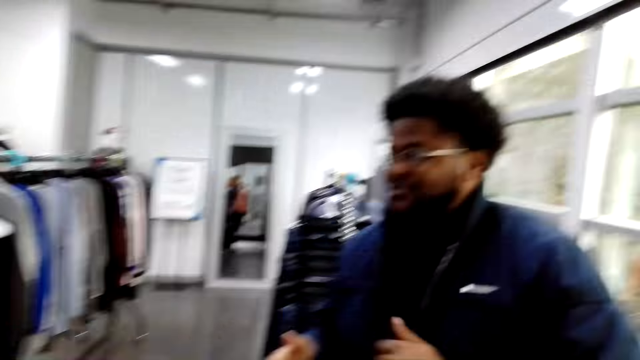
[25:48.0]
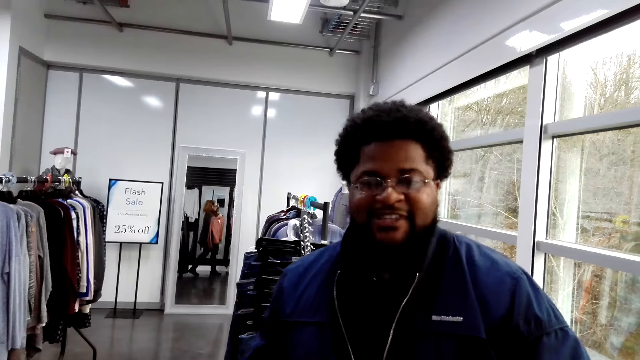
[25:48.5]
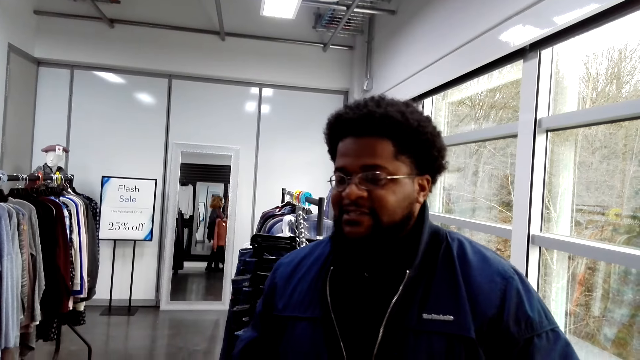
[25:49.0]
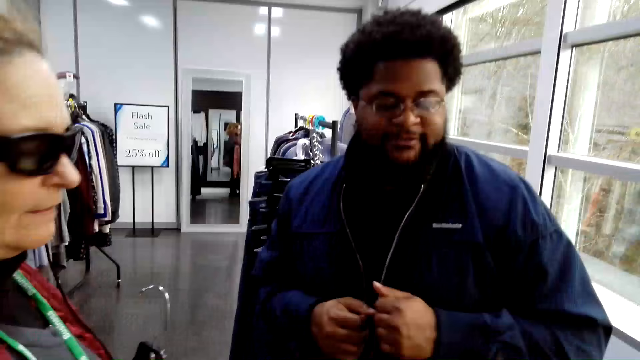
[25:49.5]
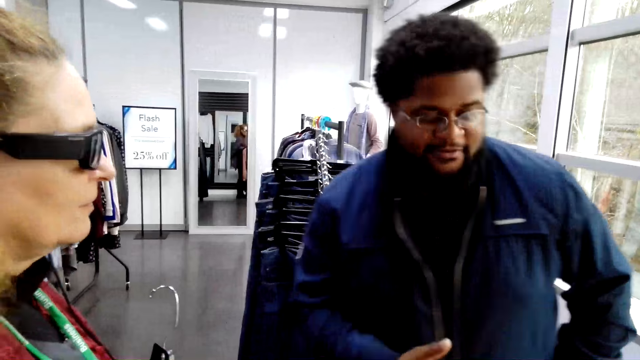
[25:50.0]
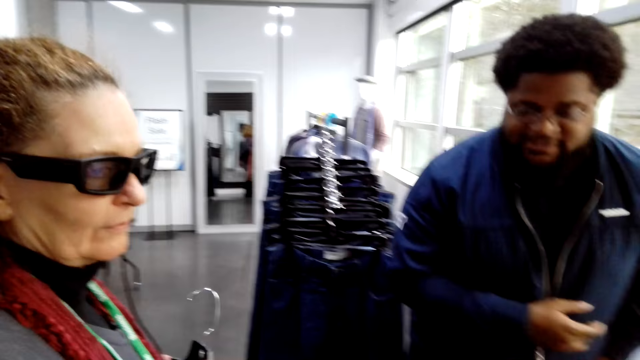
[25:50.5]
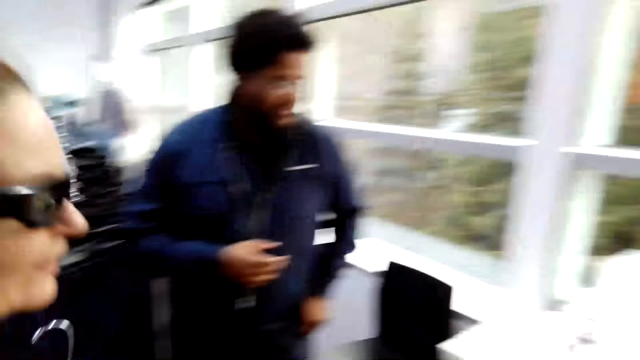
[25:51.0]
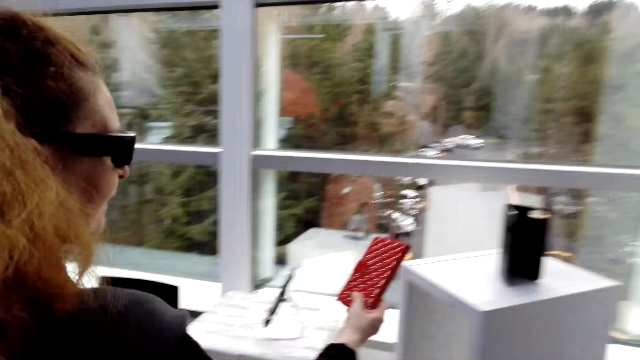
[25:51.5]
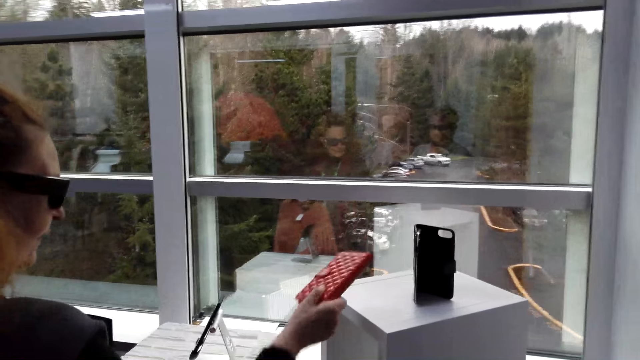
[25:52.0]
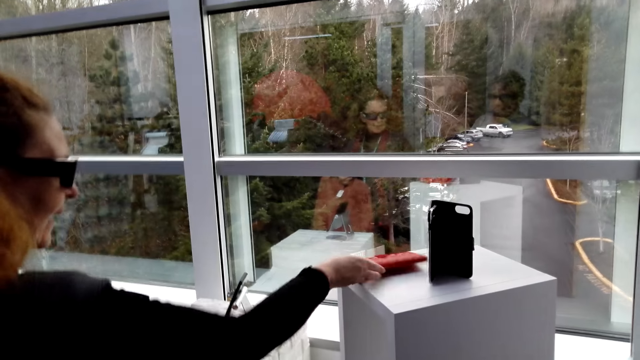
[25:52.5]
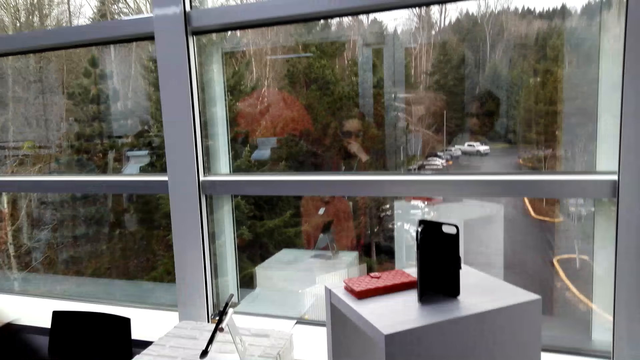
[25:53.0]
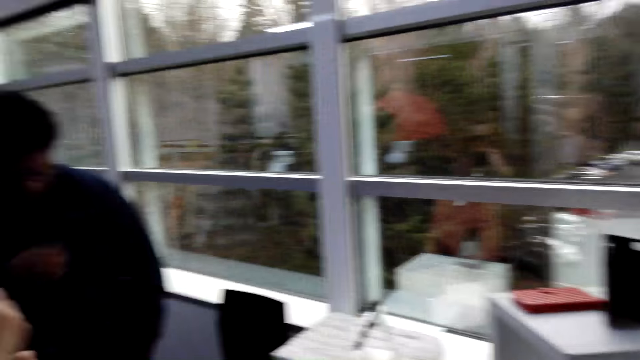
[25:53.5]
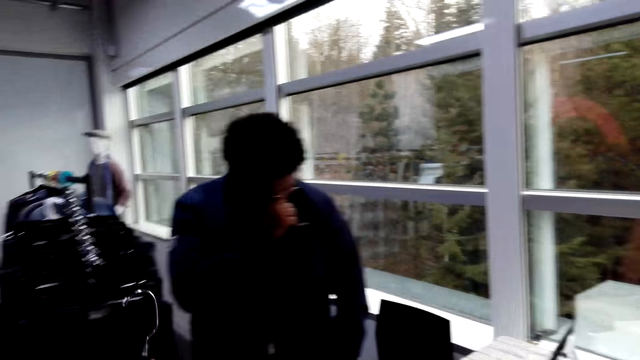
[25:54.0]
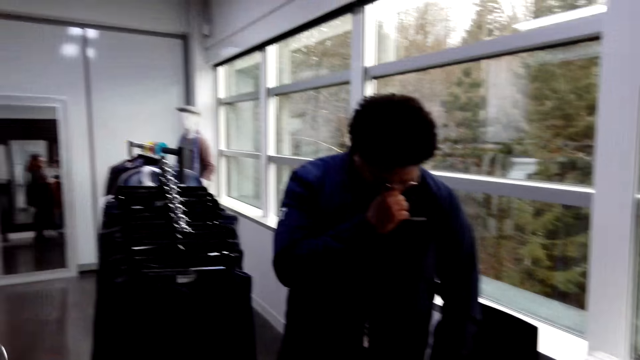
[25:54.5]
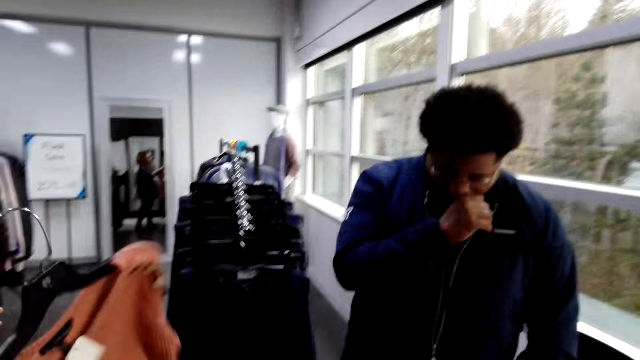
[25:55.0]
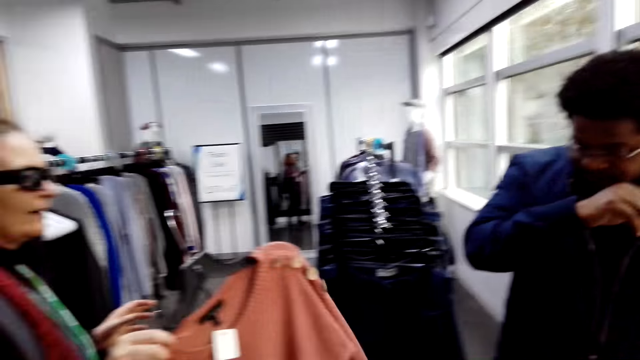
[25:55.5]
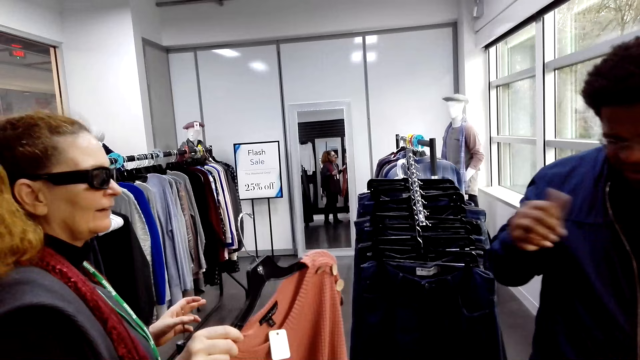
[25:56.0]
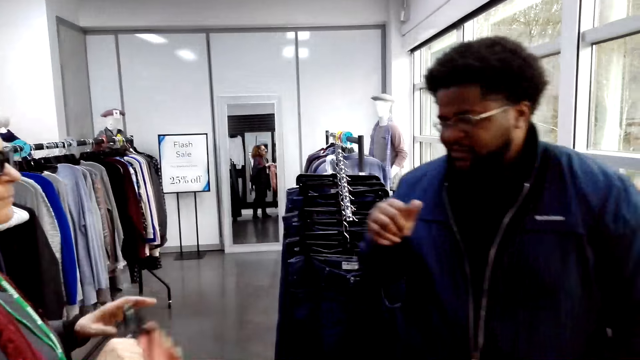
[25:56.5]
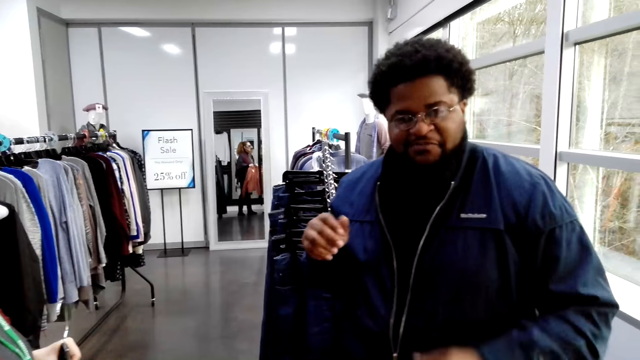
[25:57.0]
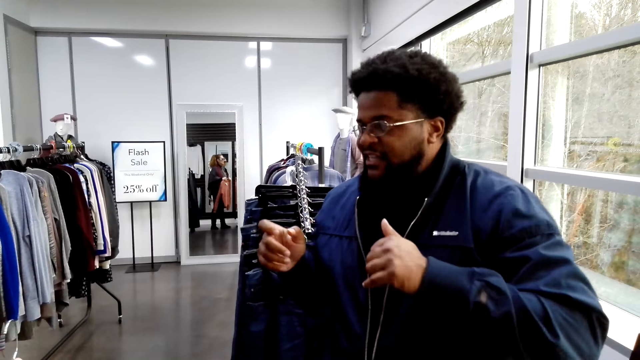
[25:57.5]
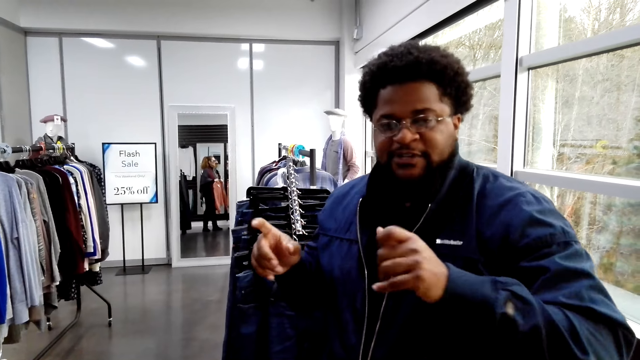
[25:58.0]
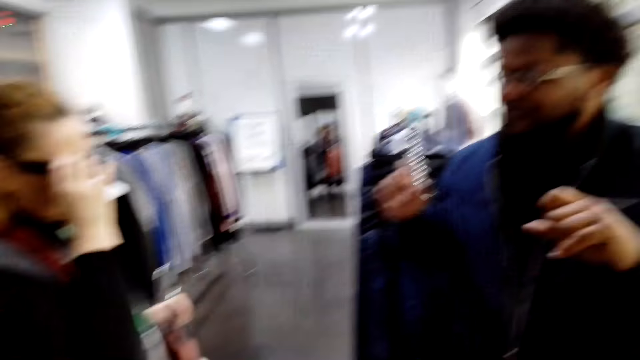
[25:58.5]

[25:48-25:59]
The camera wearer looks at a man. They turn around. Another man turns to the side. The first man converses with a woman. A third man holds a red phone cover and puts the phone cover on the wooden stand. The woman puts the pouches on the table. The camera wearer turns around. They look around the shop. The second man looks down. The third man holds clothes in a hanger. The woman converses with the camera wearer. The second man moves the hand.

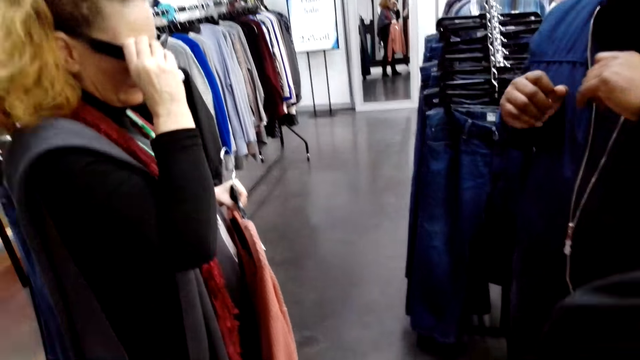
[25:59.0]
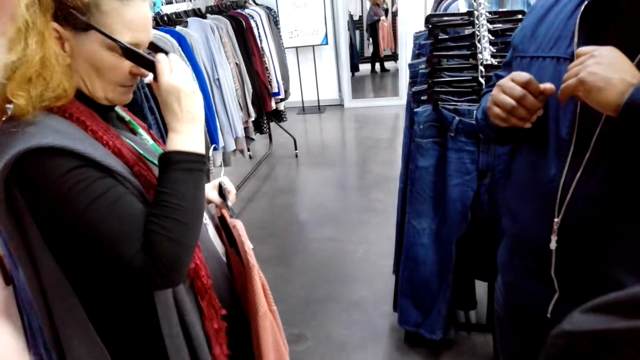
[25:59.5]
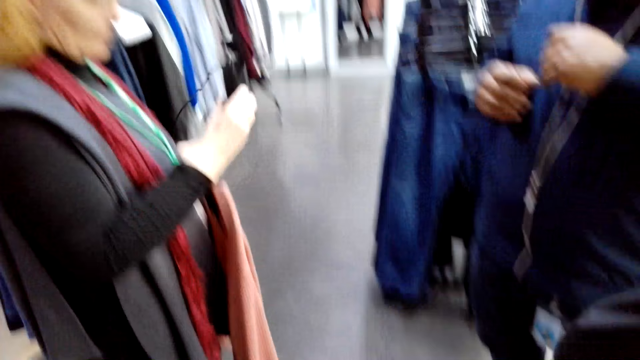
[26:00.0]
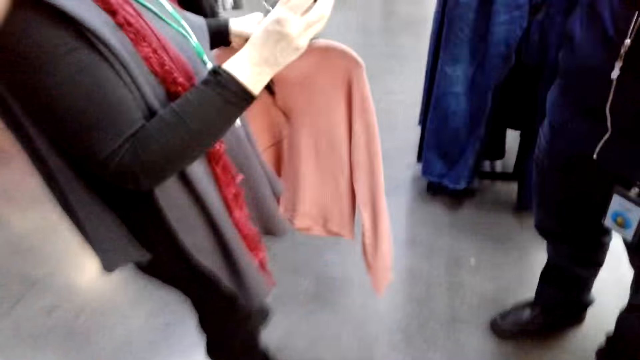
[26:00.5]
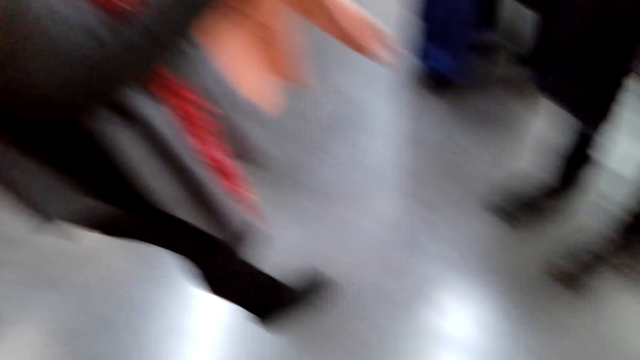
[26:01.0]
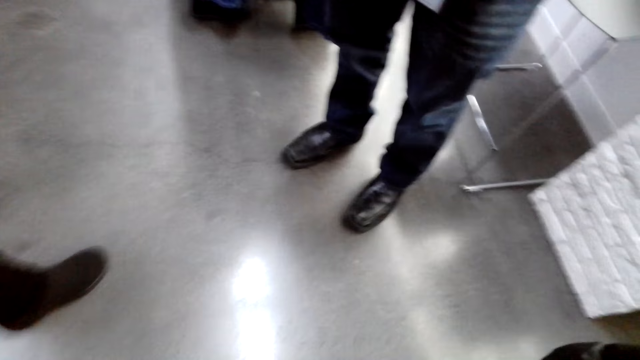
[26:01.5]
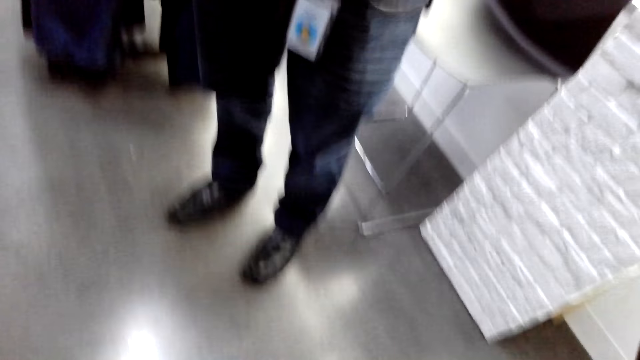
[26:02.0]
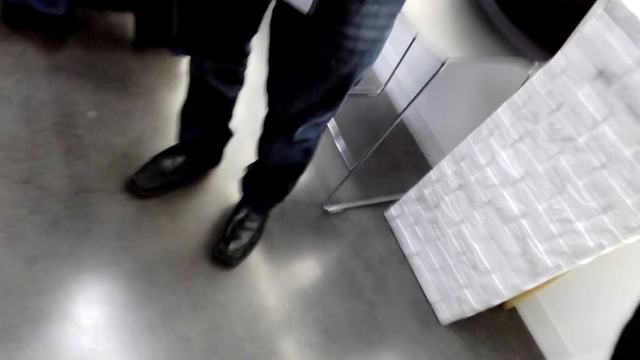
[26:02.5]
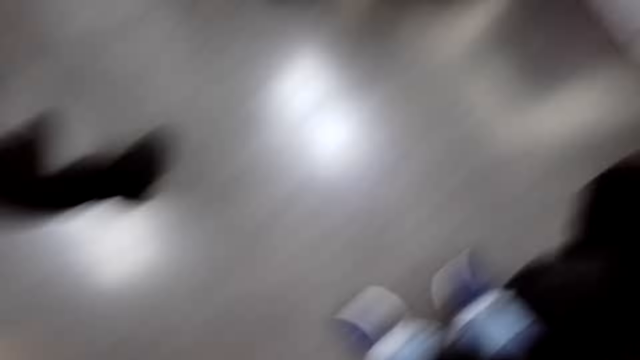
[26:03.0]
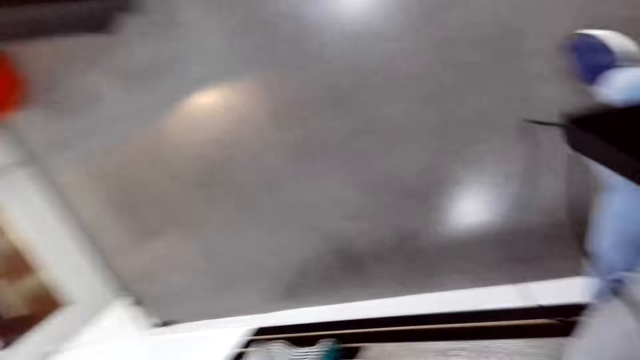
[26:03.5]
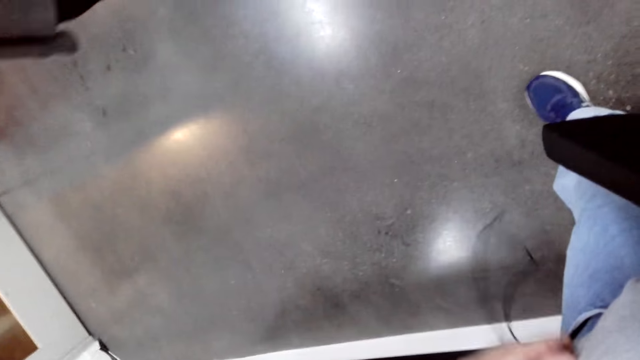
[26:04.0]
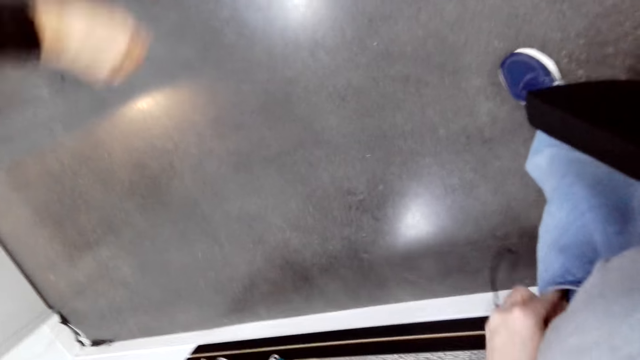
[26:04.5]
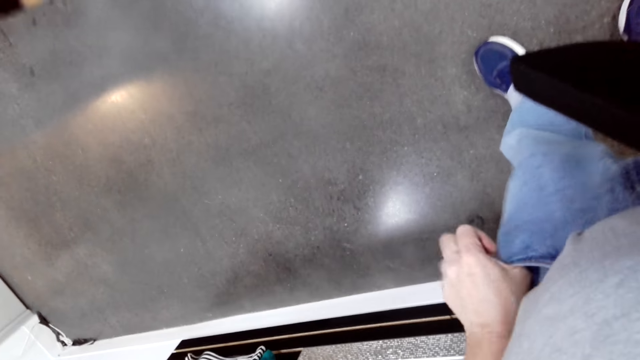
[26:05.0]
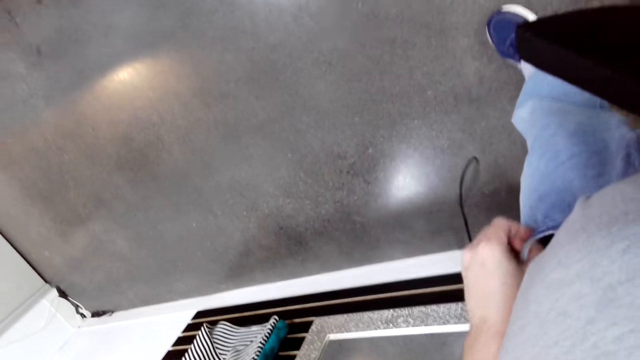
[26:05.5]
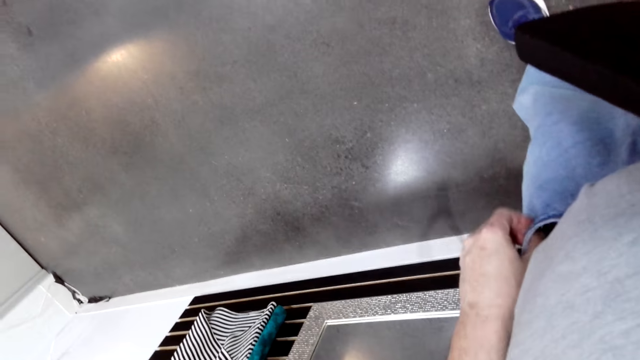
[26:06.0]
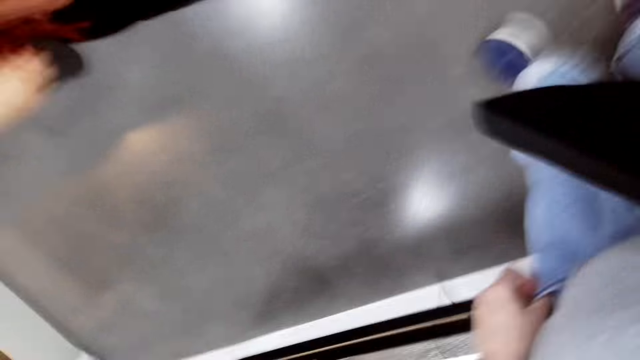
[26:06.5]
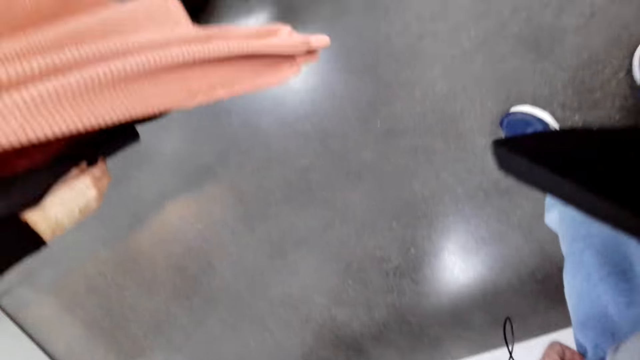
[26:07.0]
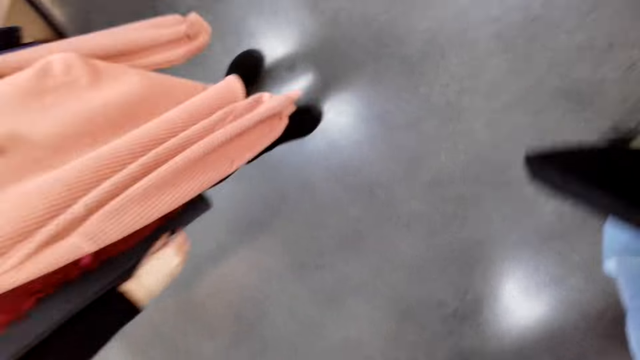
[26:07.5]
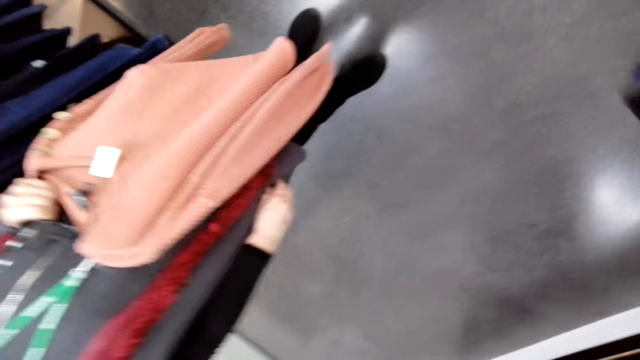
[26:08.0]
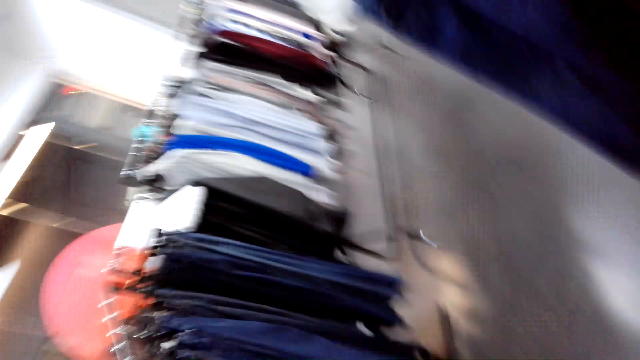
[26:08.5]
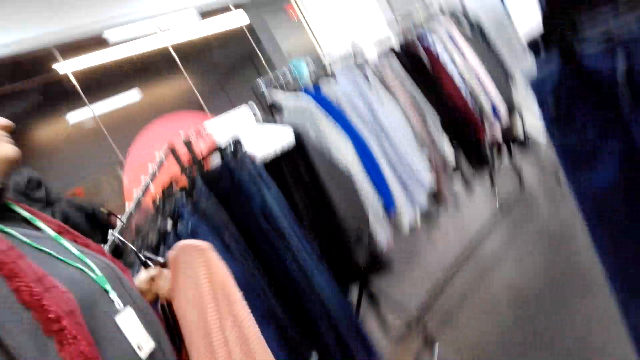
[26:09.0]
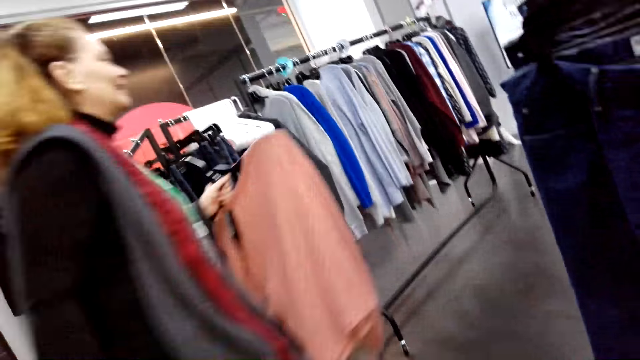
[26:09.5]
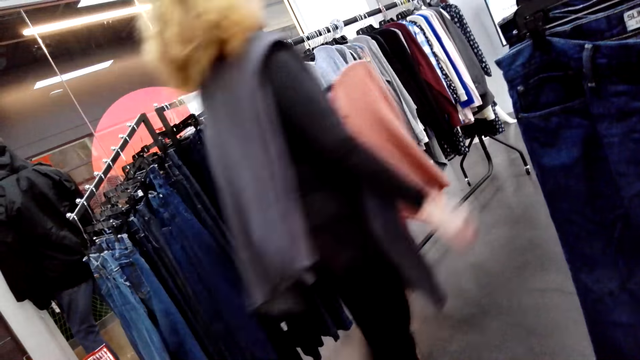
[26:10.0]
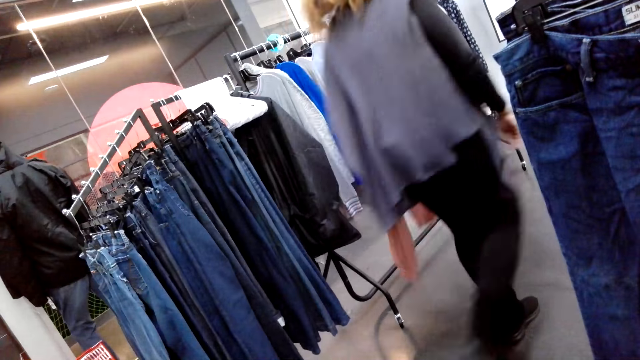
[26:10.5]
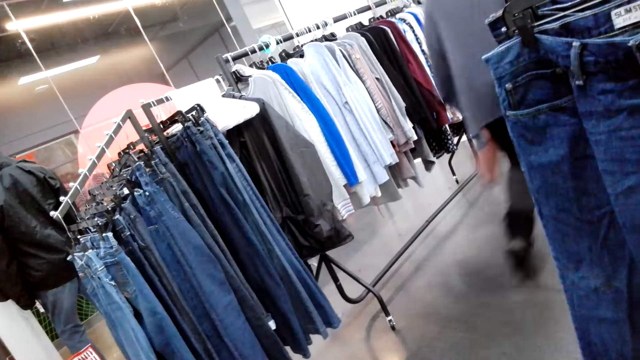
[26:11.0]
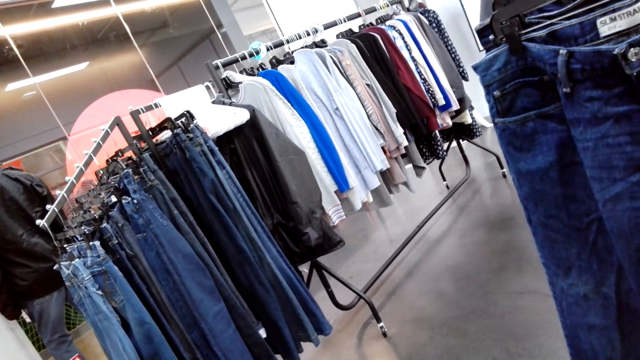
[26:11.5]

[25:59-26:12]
A man holds sunglasses and removes the sunglasses. The camera wearer turns around. They look around the shop. They put a cable in the pocket. The man holds clothes in a hanger. The camera wearer looks at a woman. They turn around. The man walks around. The woman walks around the shop.
